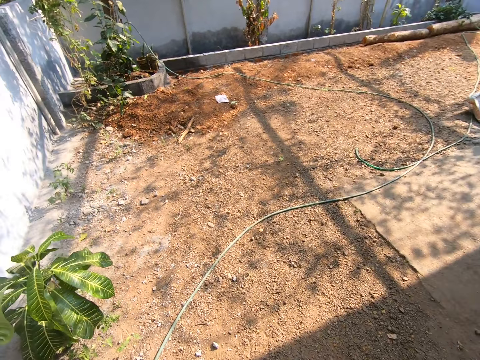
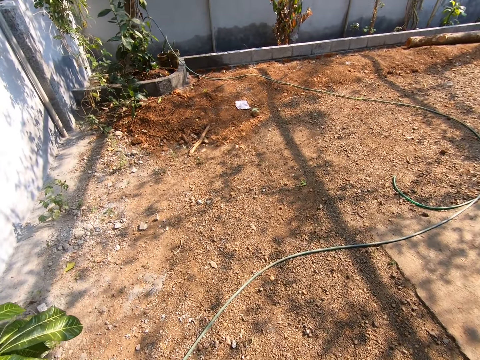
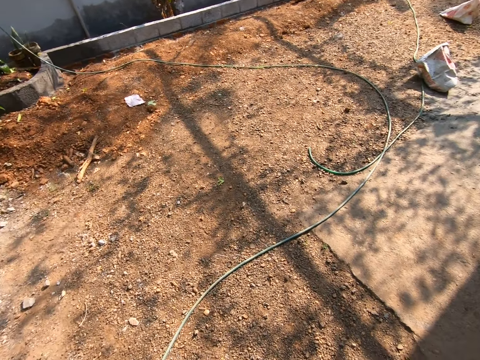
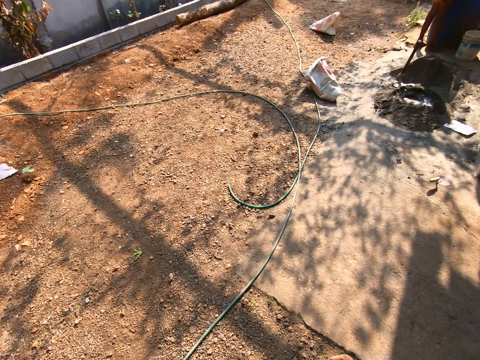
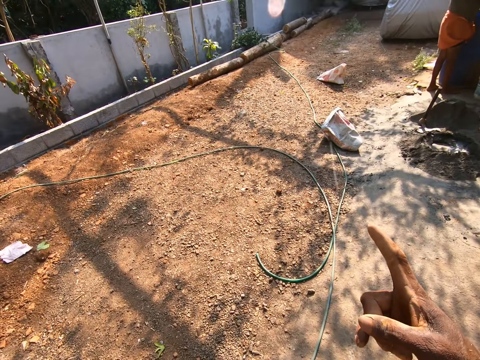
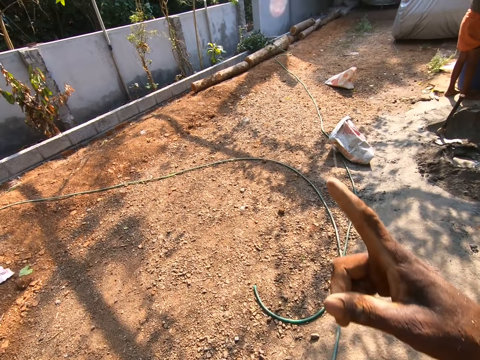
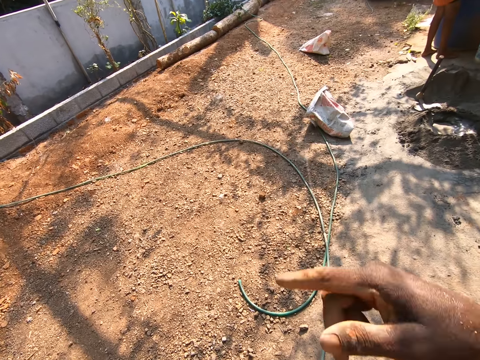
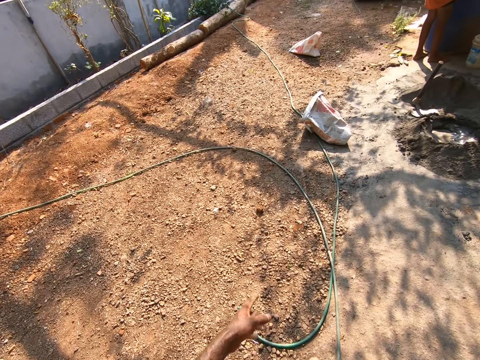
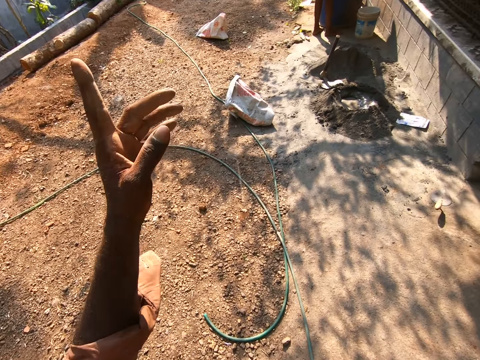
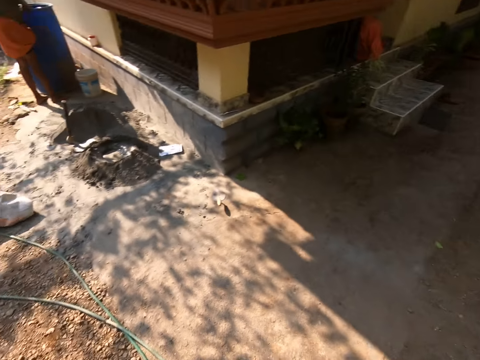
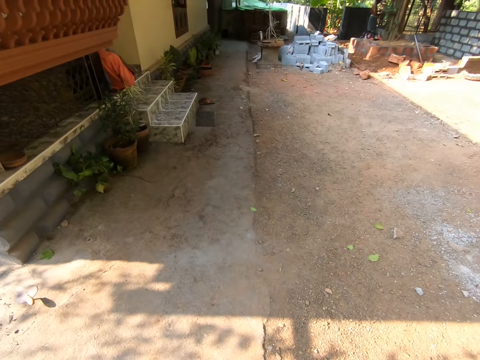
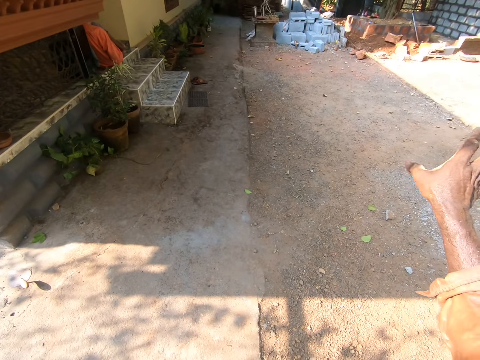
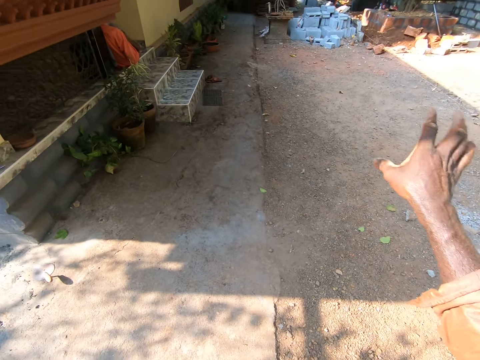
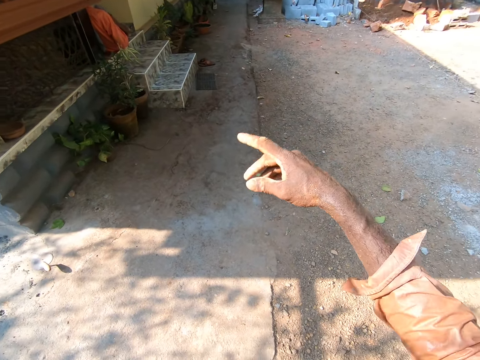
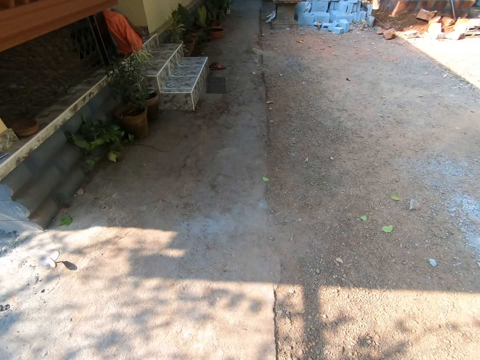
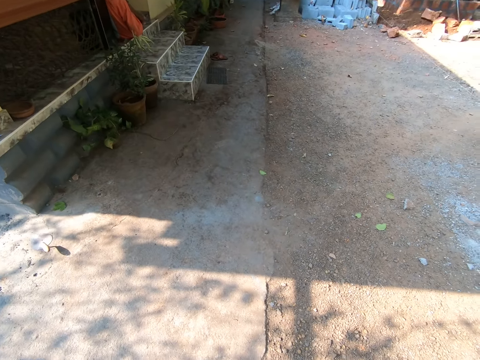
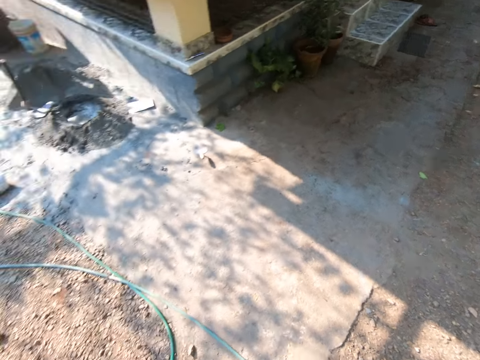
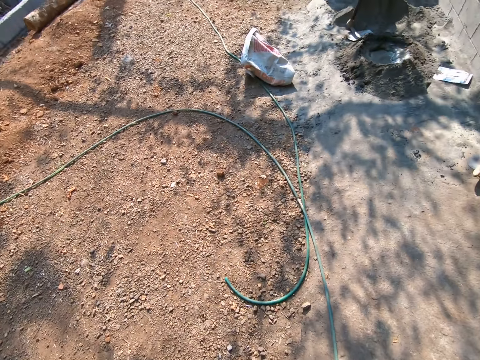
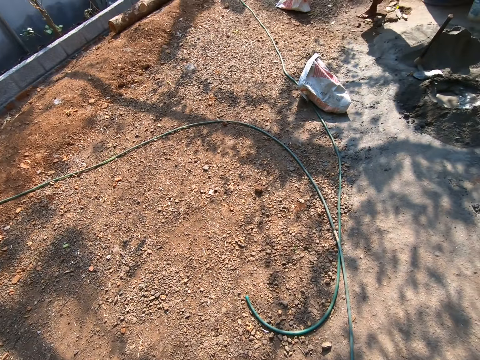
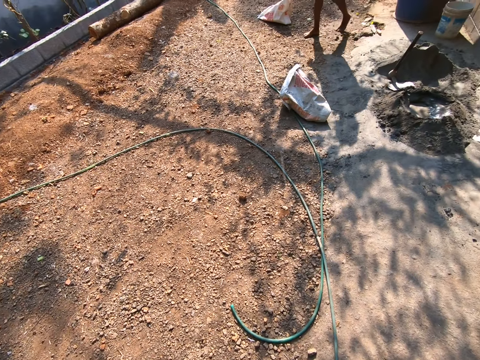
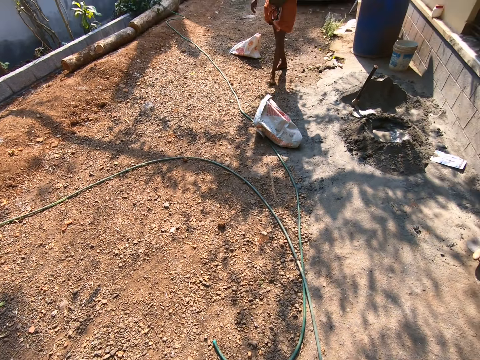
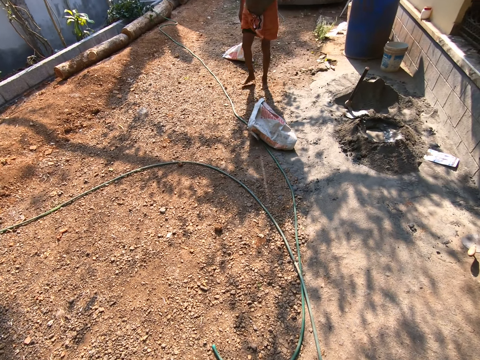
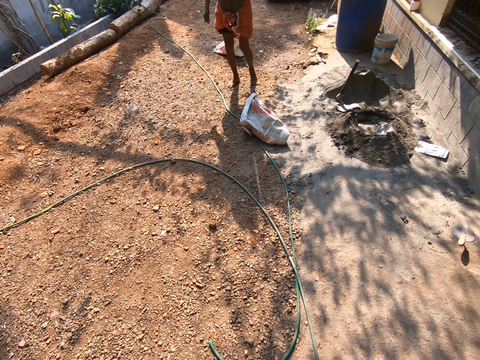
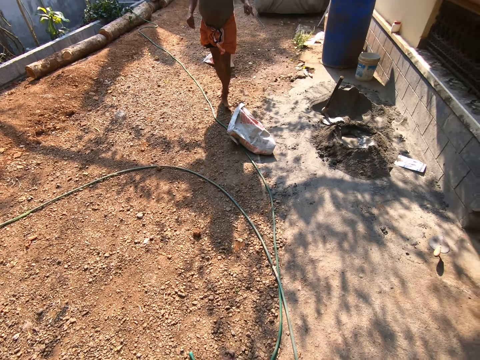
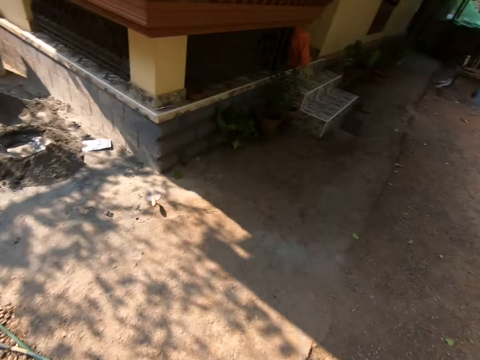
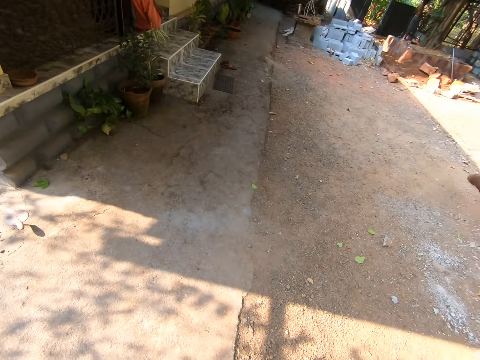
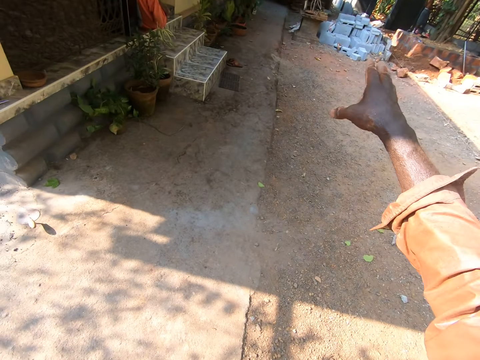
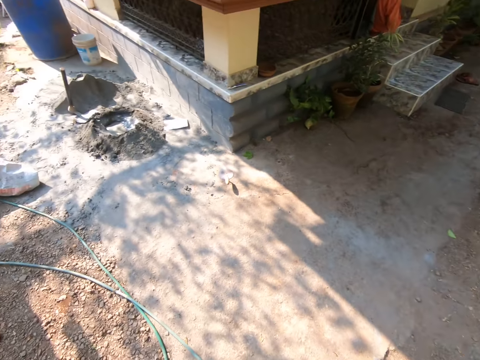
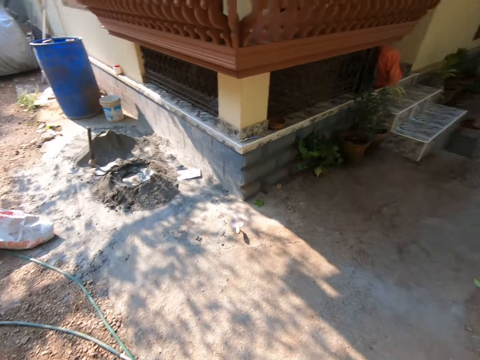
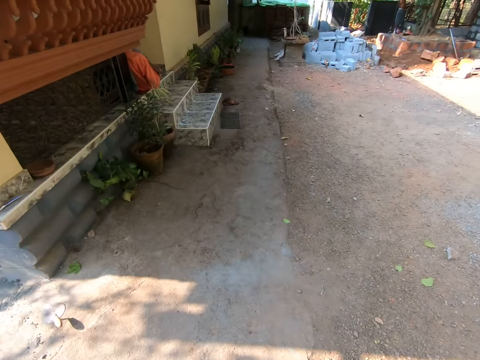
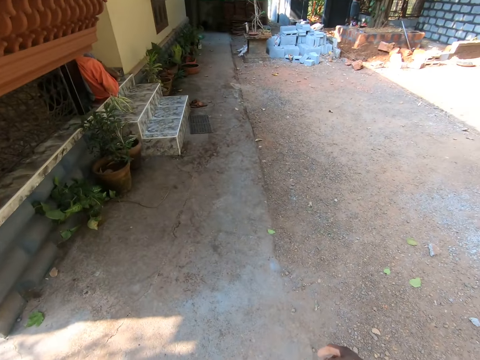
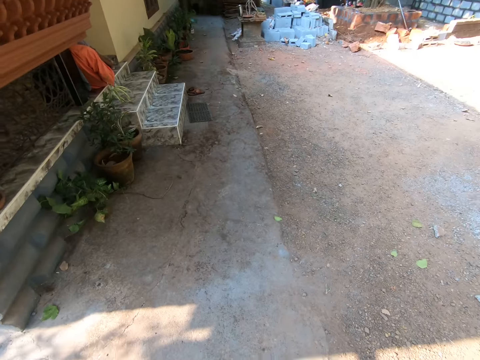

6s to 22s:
The camera wearer gestures. They talk to a man. They look to the right. The man walks around. The camera wearer looks around.

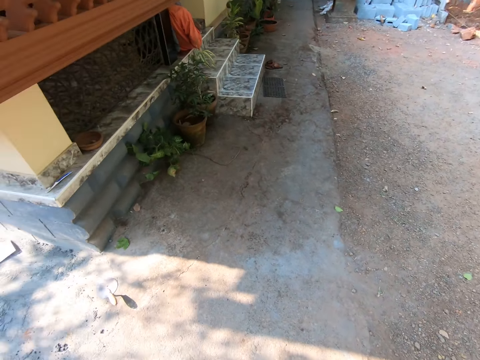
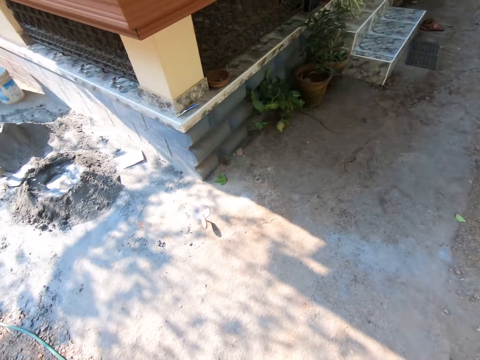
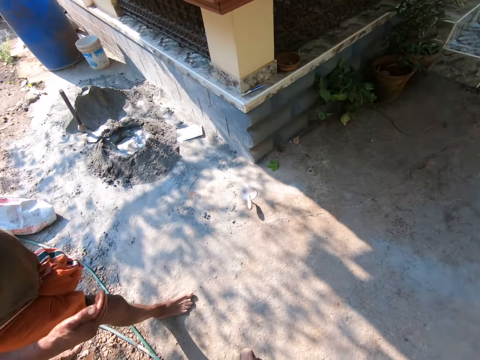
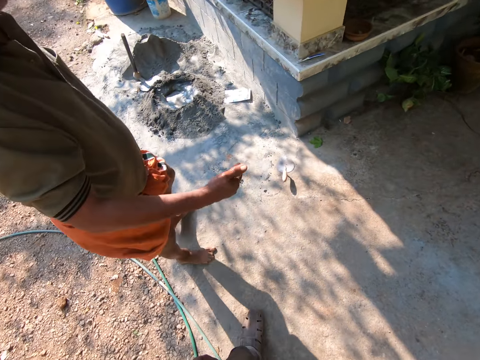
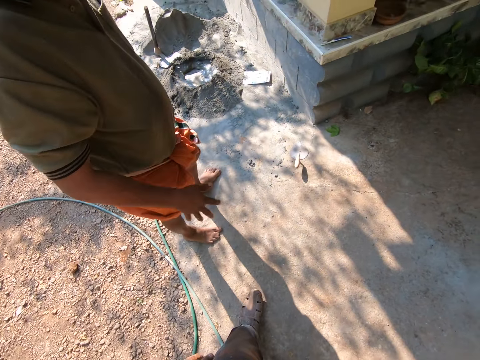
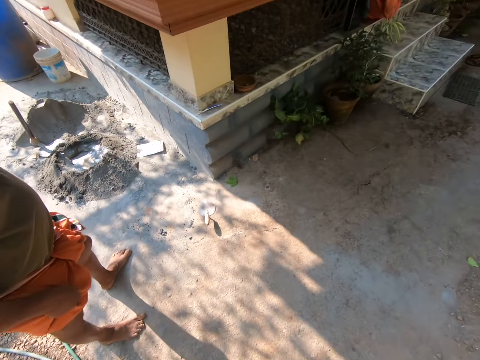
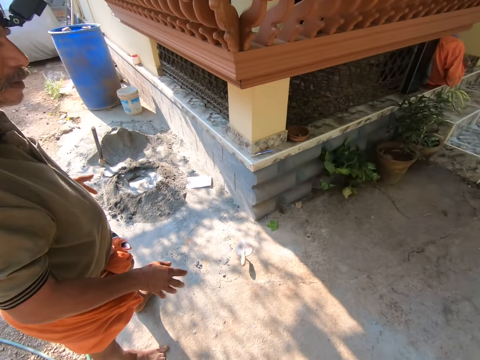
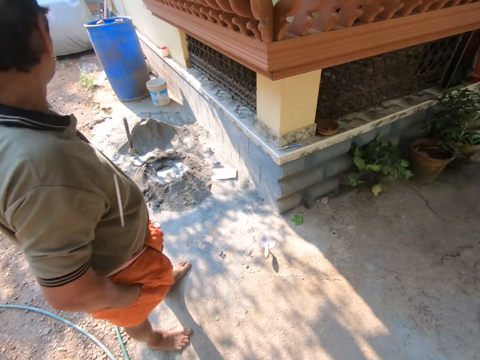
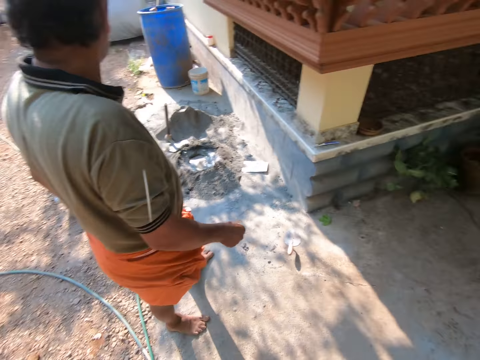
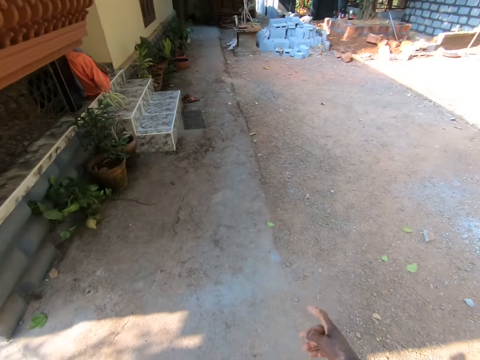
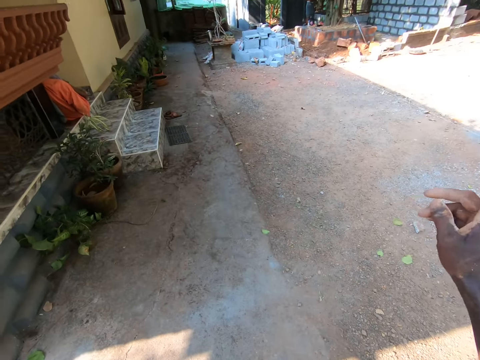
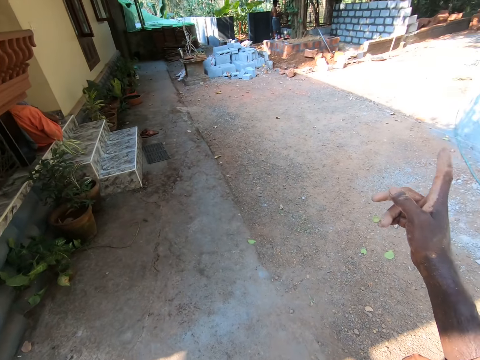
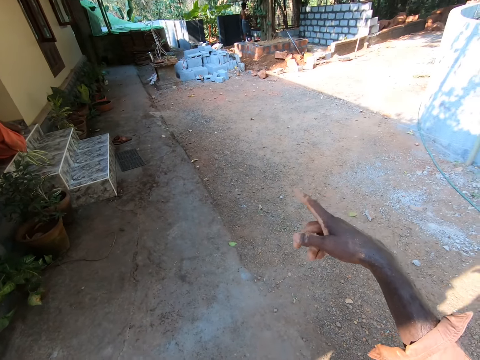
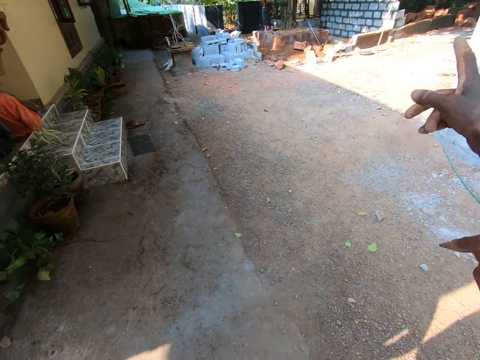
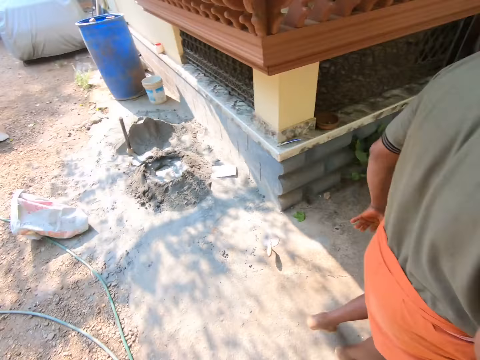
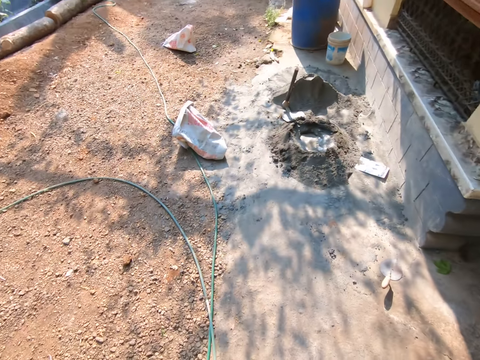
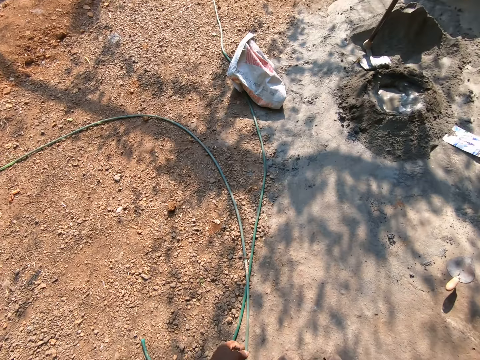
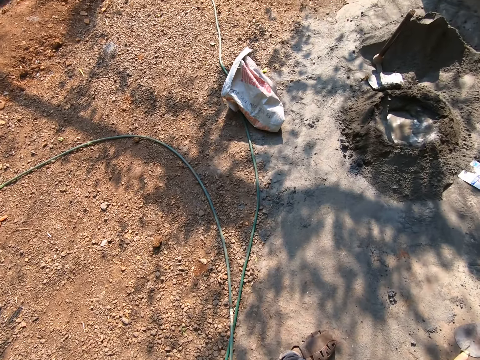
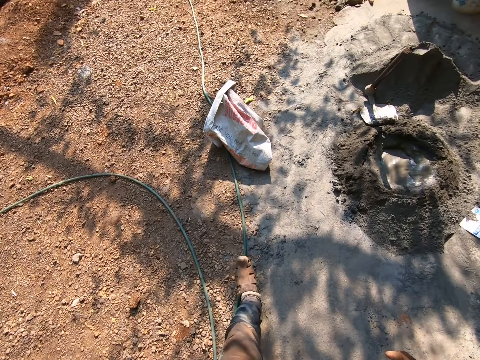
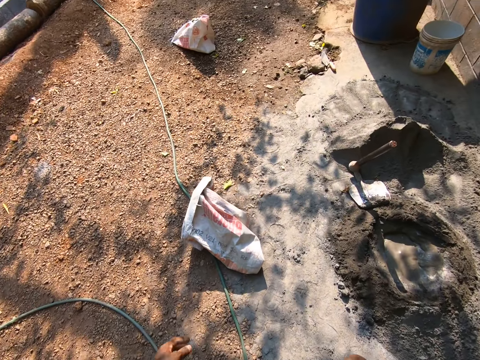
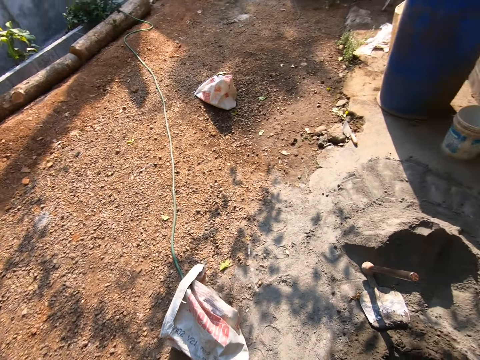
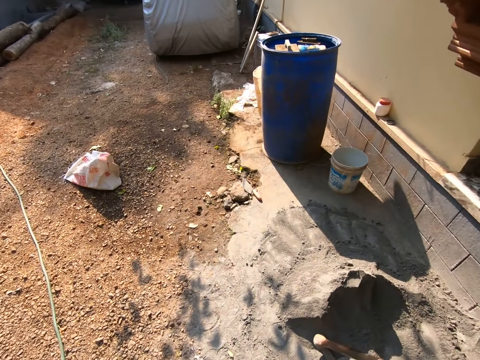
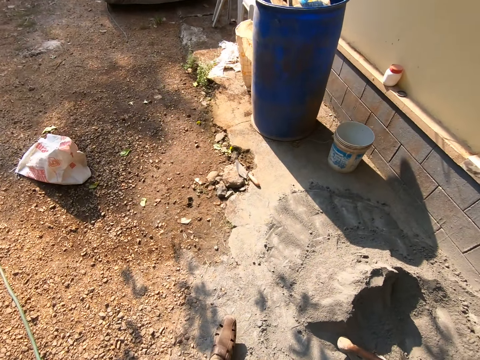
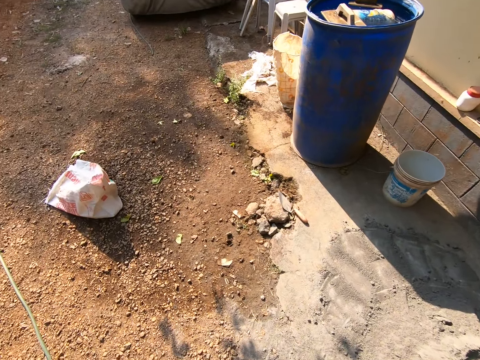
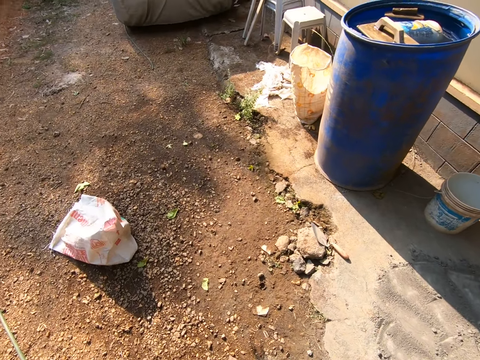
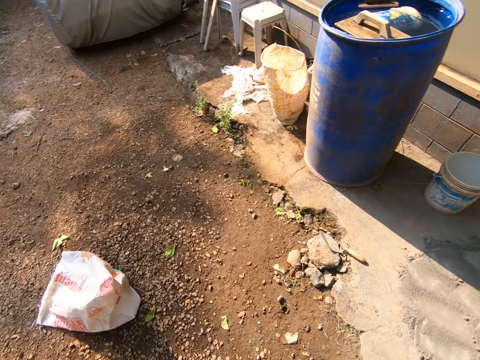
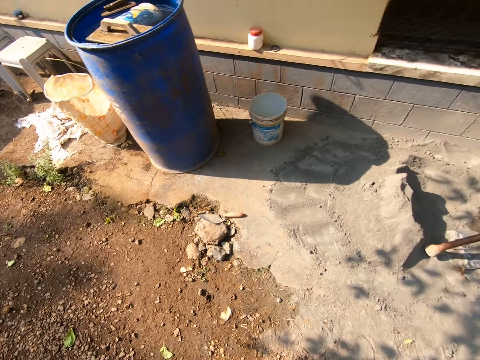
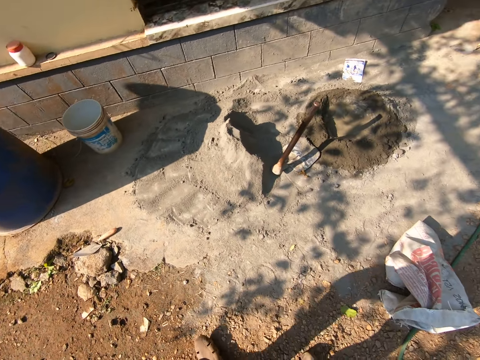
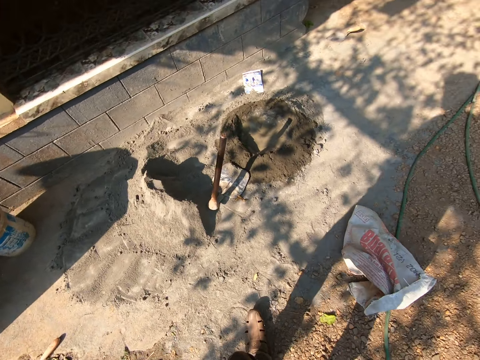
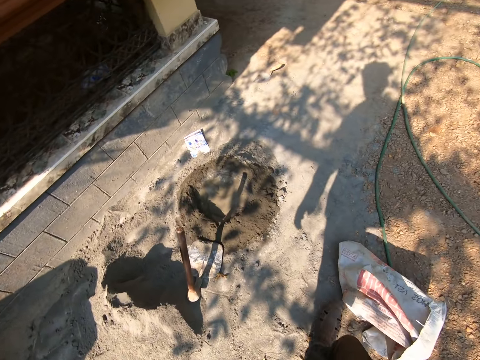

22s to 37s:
A man walks around the site. The man stands in front of the camera wearer. The man walks around. The camera wearer walks around the room.
